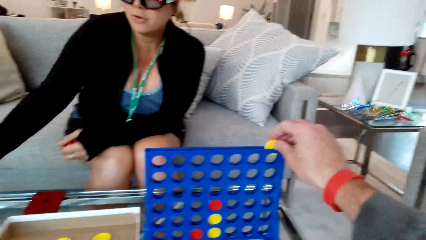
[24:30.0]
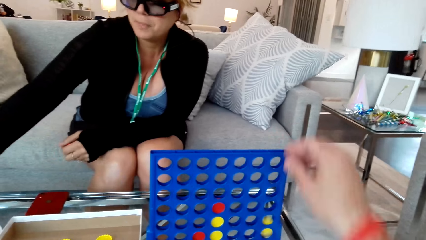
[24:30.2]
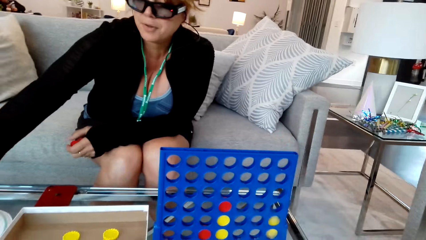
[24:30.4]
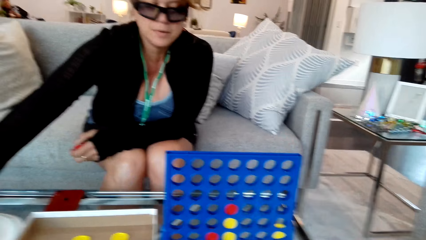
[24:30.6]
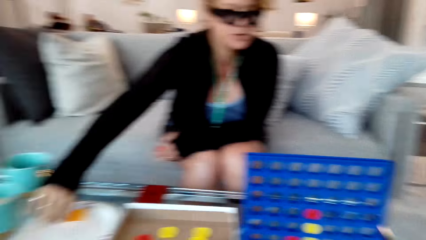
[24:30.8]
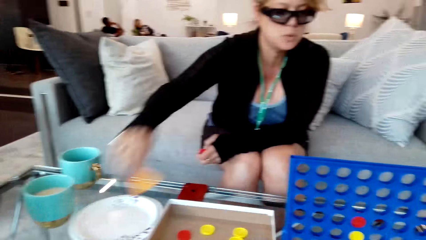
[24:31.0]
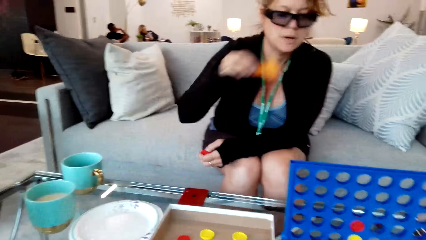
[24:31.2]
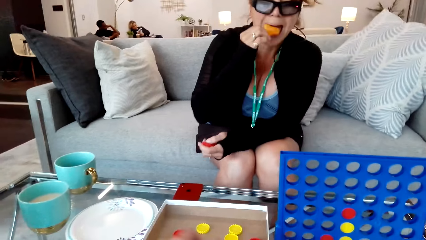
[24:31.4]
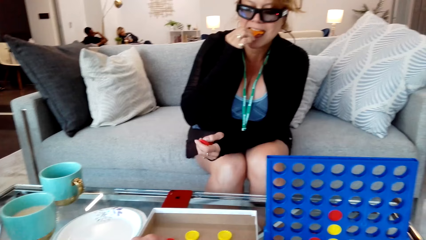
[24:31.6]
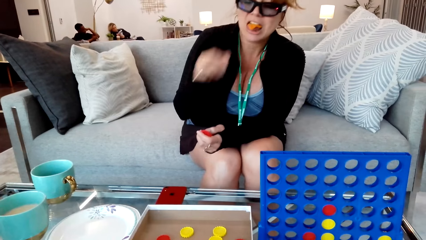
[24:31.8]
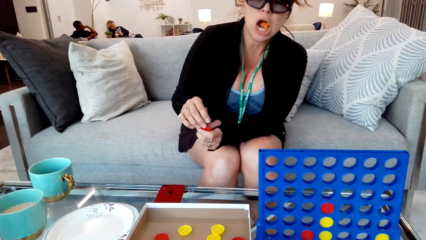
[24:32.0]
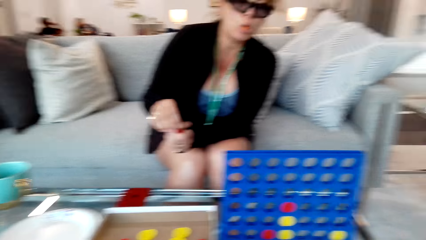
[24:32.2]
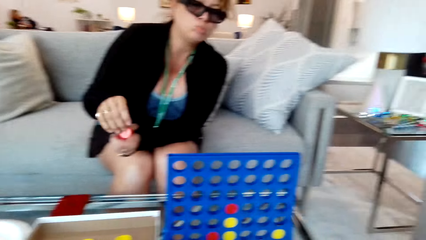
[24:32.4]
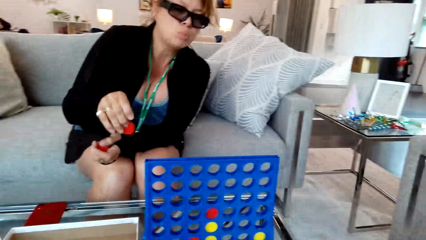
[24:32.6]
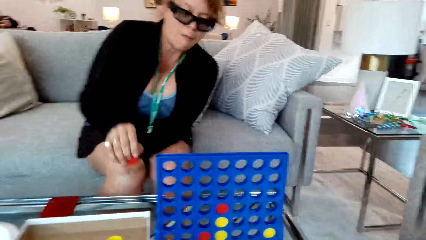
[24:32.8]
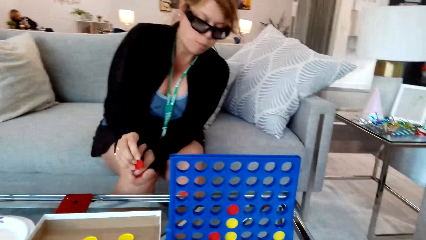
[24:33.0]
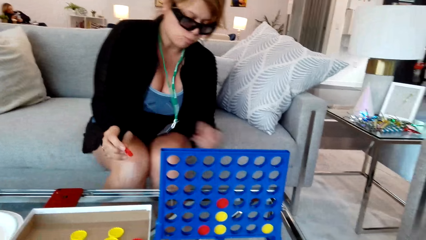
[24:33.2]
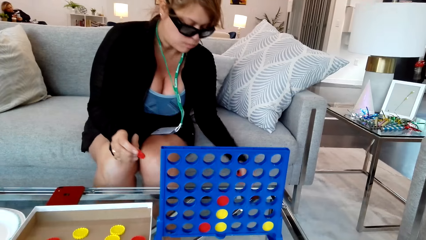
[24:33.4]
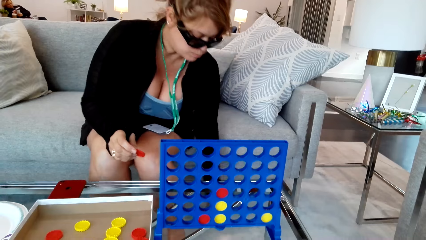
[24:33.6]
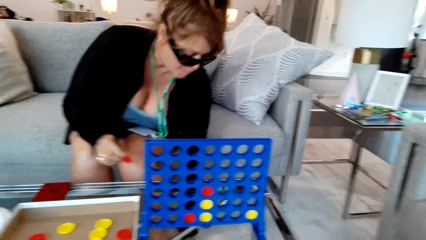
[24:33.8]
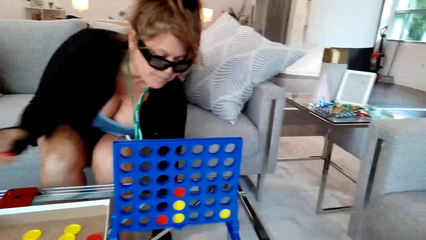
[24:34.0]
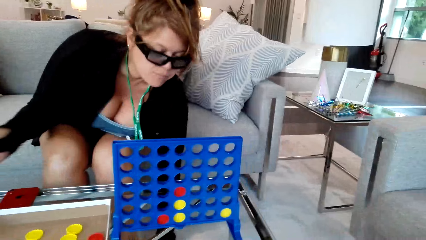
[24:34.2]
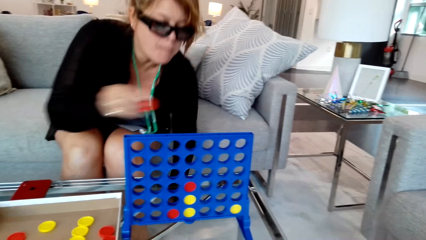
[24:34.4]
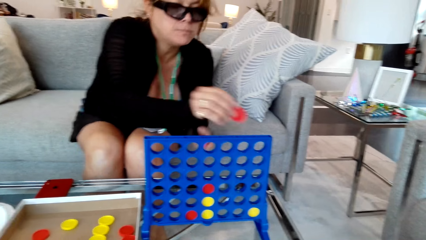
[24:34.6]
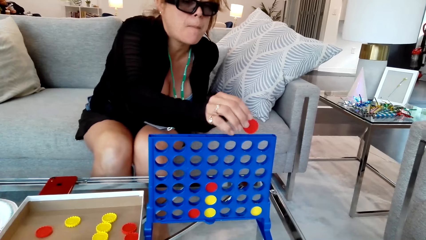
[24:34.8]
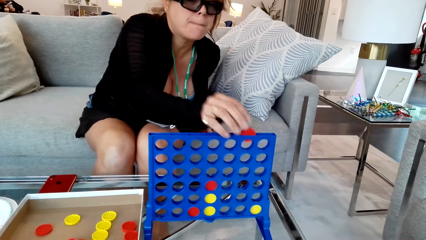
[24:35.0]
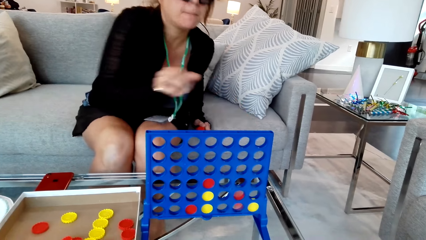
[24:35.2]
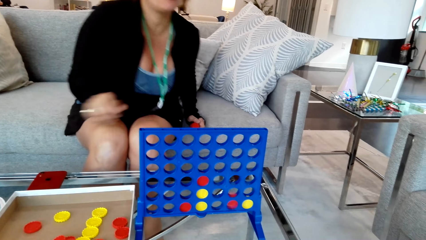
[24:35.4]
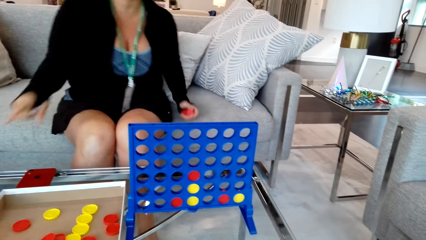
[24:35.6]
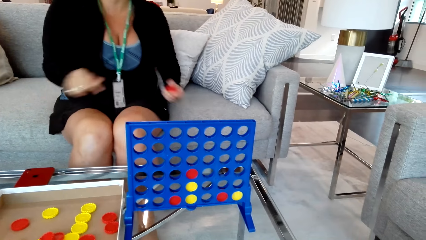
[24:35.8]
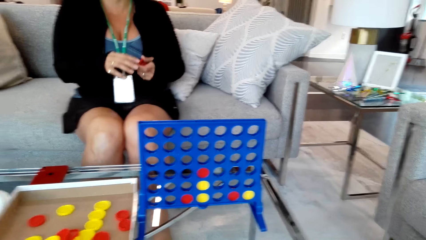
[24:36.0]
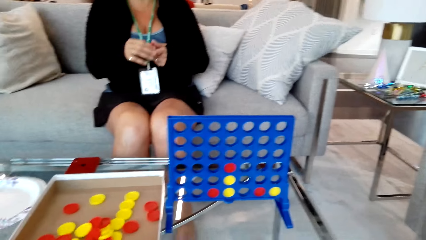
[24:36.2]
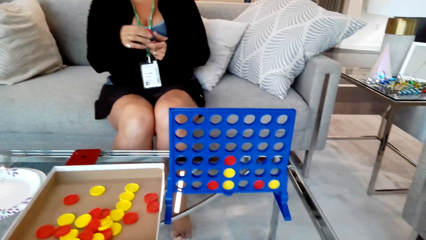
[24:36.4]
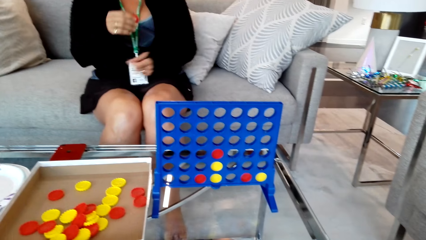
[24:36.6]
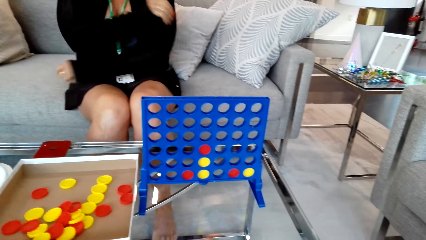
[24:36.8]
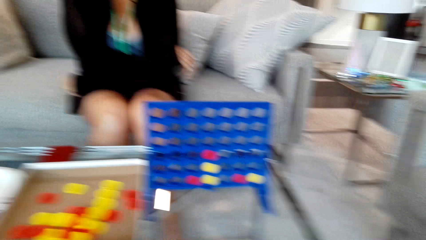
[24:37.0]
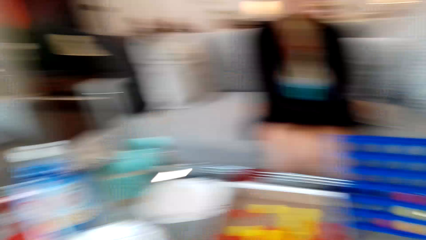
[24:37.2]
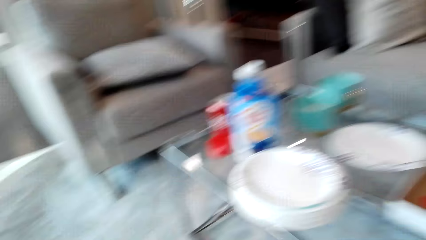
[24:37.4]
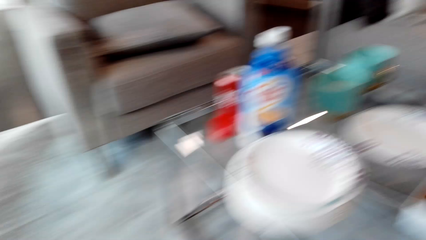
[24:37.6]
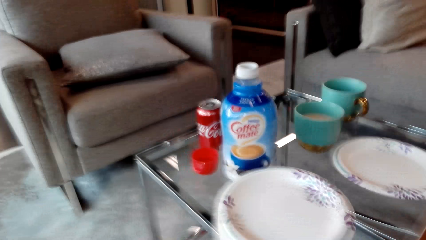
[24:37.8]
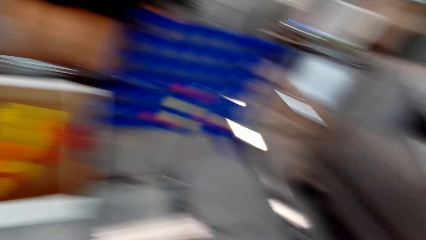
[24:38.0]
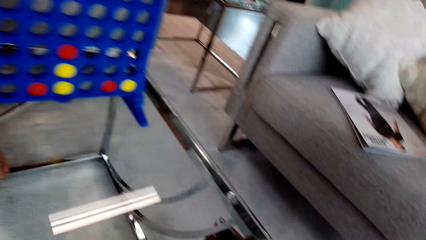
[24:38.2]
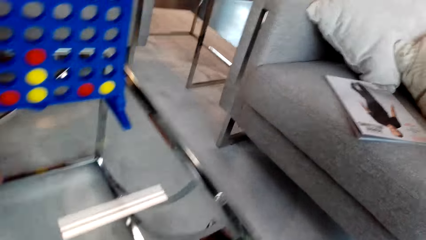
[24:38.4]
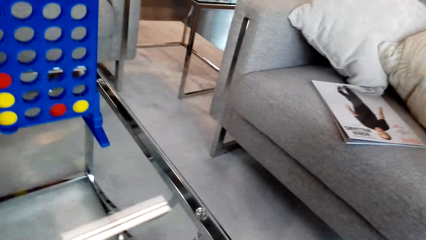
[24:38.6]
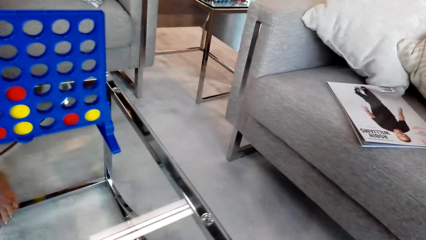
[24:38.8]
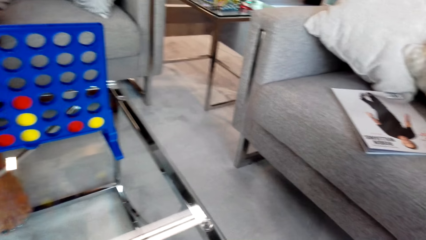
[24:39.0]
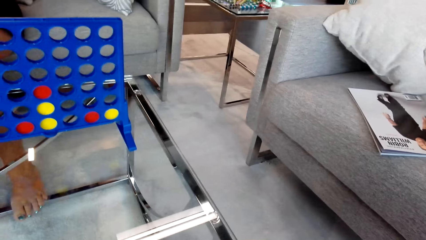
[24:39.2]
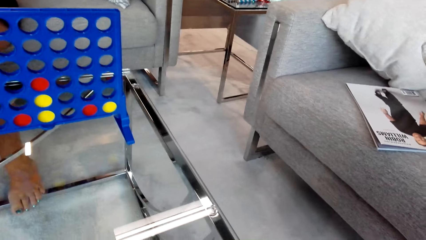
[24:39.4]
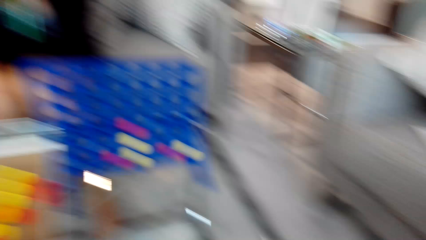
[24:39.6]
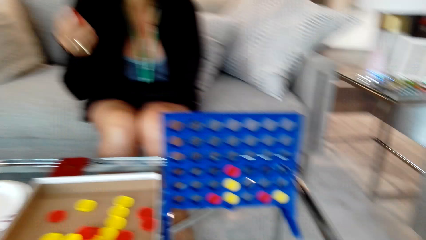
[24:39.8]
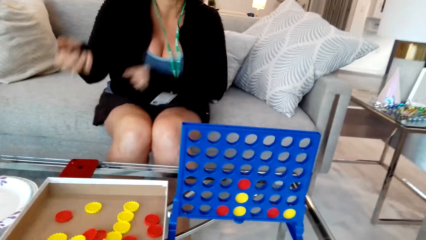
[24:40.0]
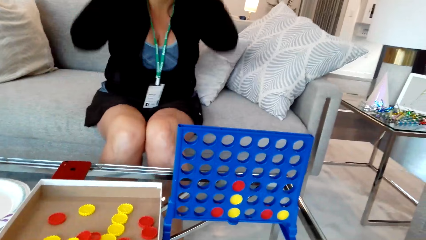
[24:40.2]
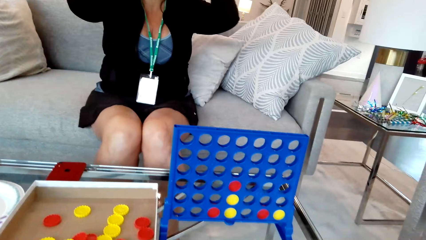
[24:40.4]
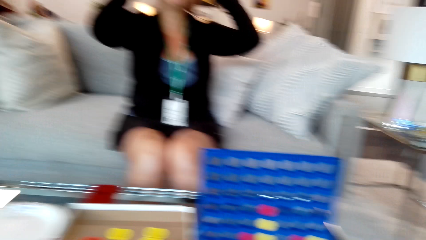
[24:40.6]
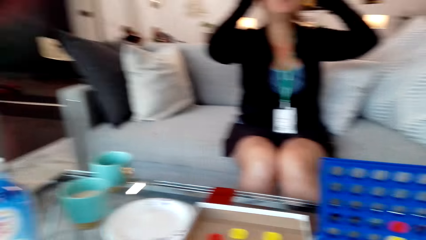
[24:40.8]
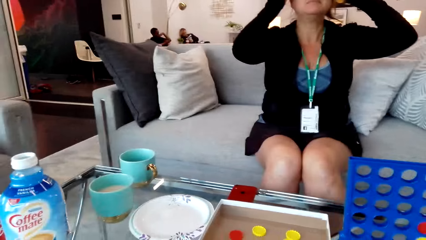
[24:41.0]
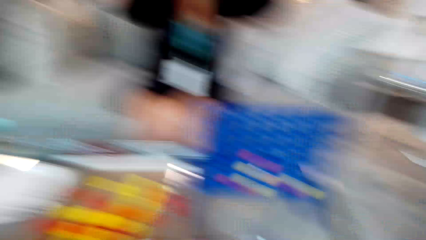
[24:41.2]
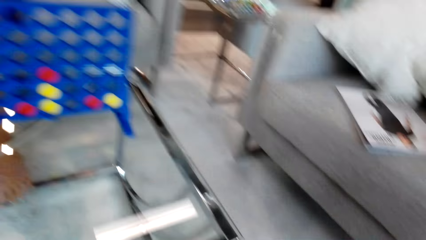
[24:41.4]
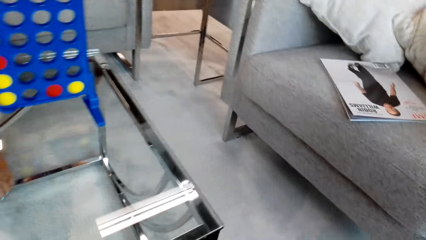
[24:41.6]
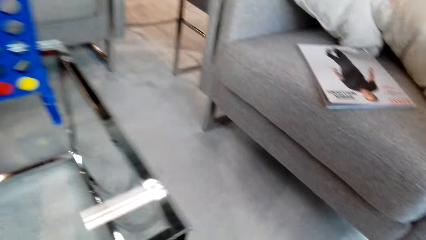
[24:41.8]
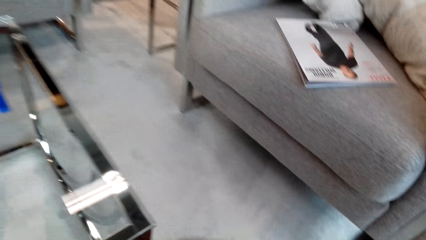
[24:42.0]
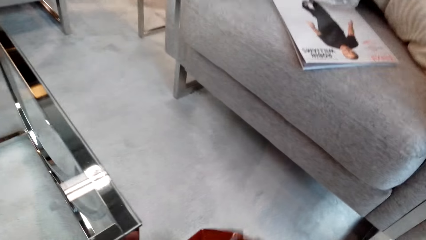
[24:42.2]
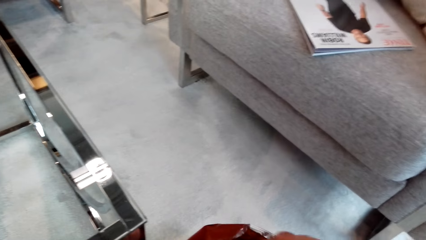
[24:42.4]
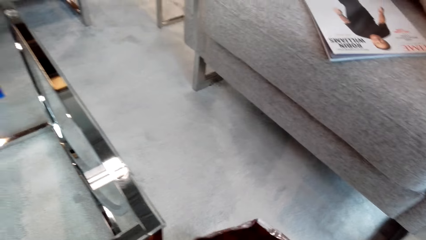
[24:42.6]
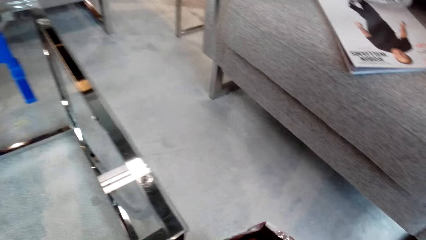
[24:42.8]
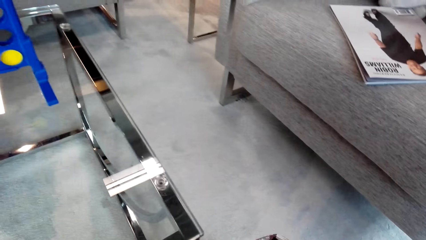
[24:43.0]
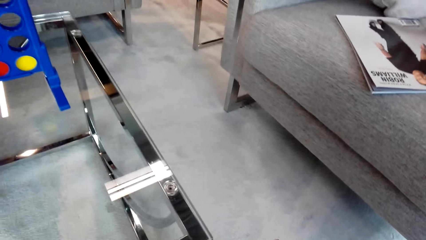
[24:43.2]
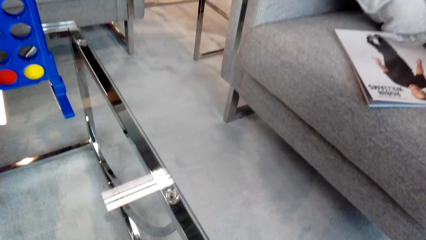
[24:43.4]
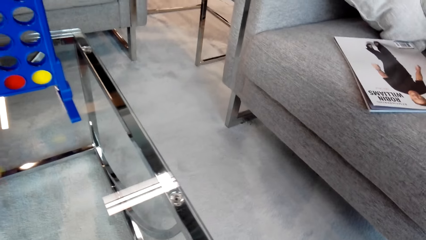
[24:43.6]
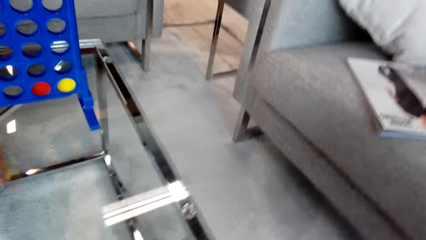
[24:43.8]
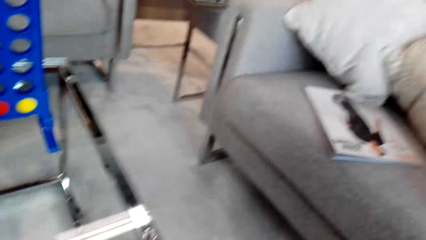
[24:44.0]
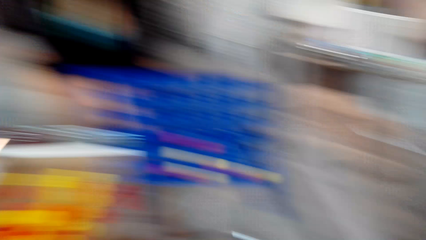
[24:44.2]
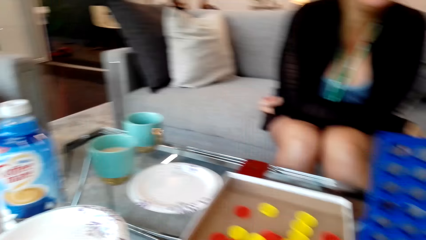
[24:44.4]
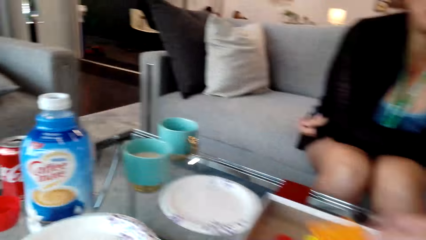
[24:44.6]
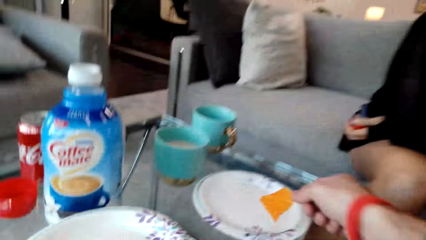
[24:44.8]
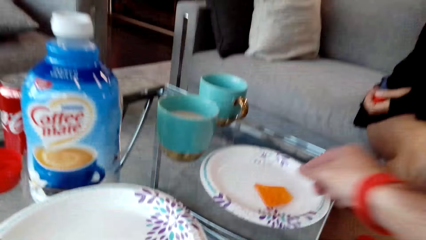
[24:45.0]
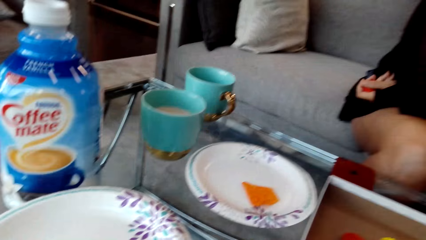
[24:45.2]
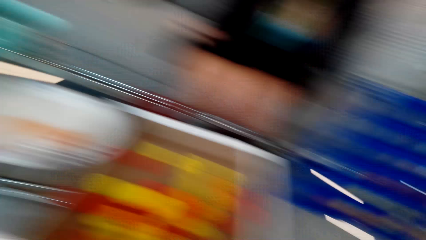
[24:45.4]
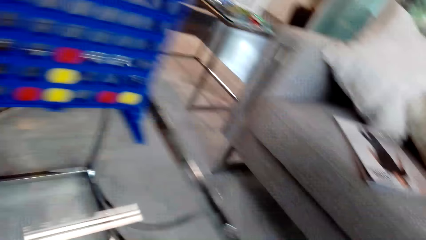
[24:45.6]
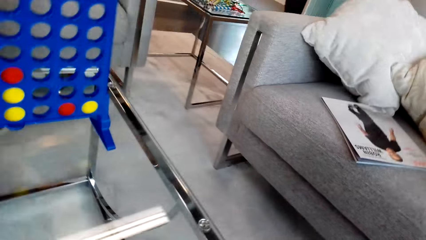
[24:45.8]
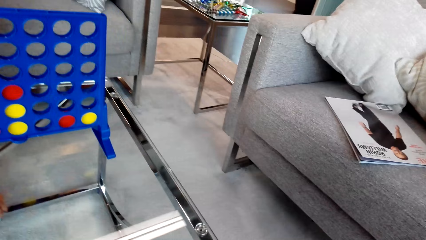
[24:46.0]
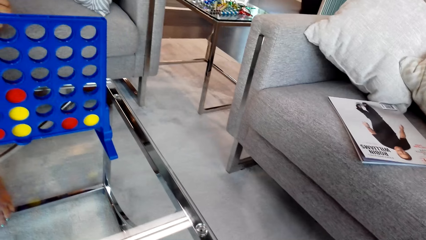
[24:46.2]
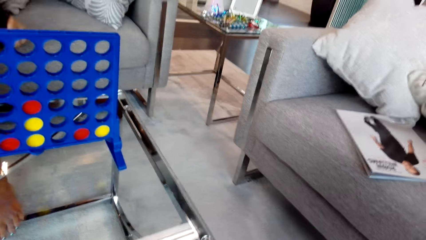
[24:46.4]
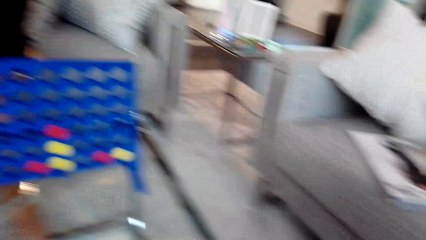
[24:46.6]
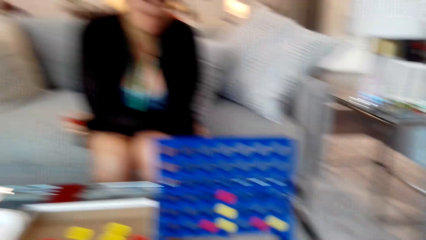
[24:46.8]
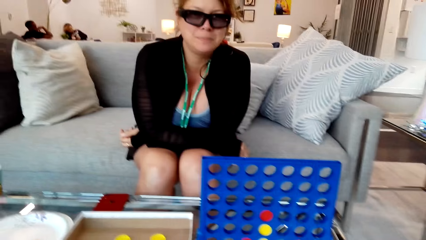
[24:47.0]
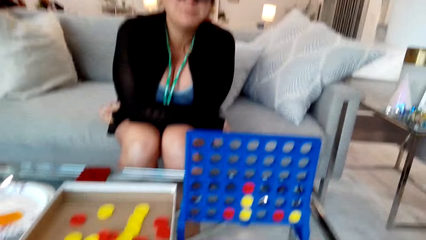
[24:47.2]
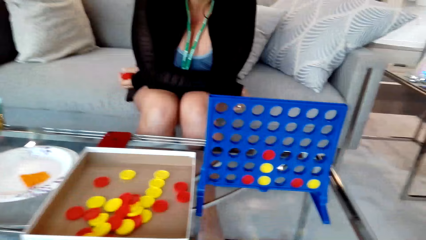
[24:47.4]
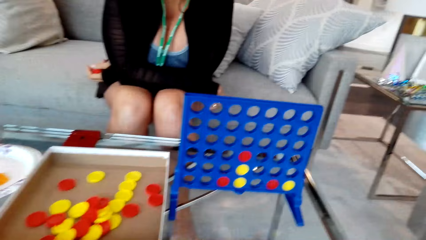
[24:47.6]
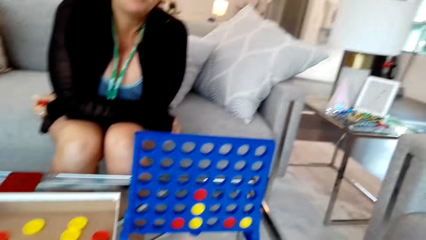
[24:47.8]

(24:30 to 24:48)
The camera wearer puts the disc in the disc. A woman picks the chips from the plate and eats the chips. The woman picks the disc in the floor. The woman puts the disc in the disc. The woman folds the hands together. The woman touches the face. The camera wearer puts the chips in the plate.
